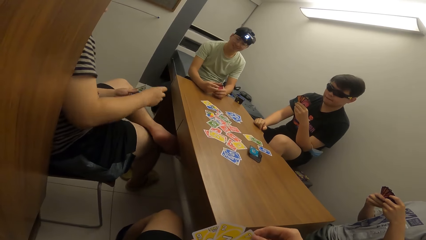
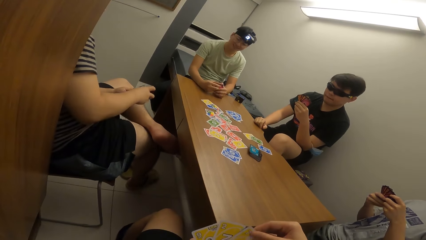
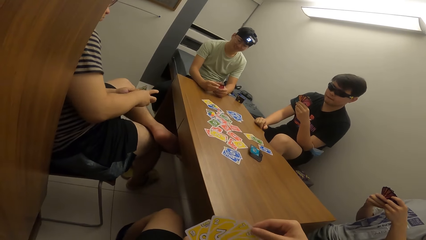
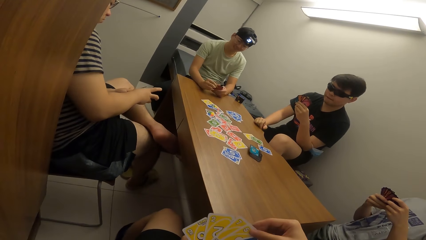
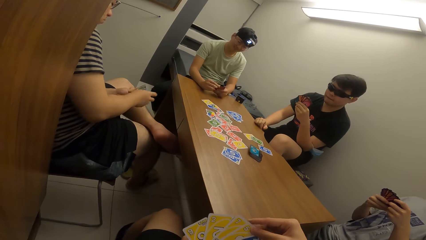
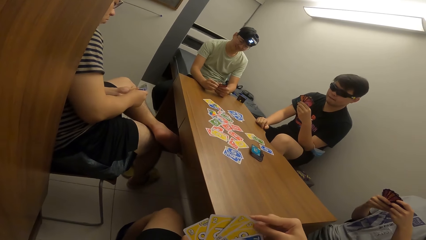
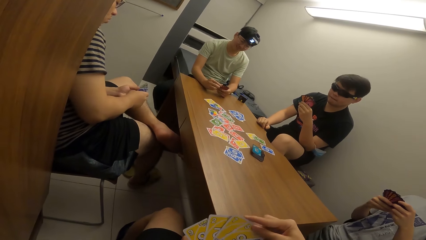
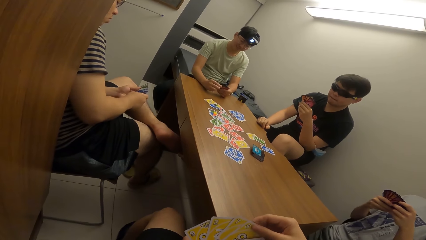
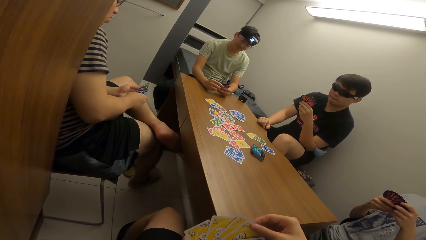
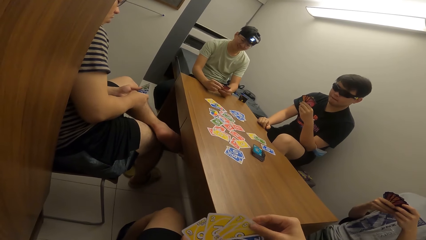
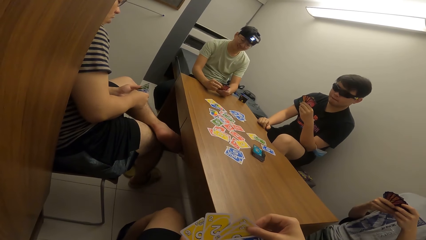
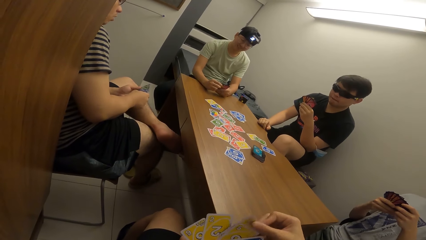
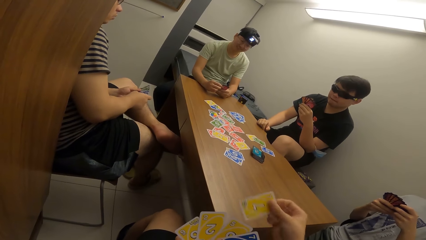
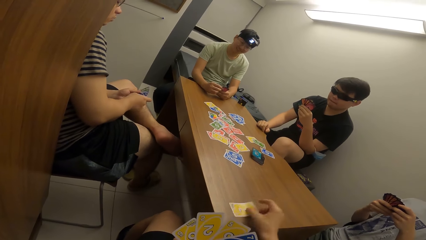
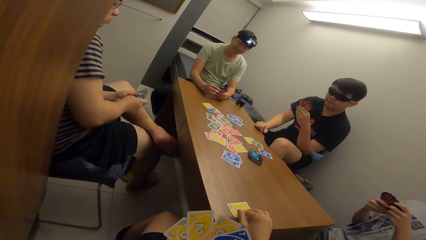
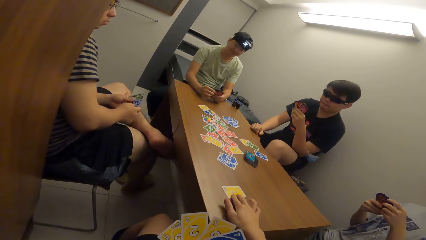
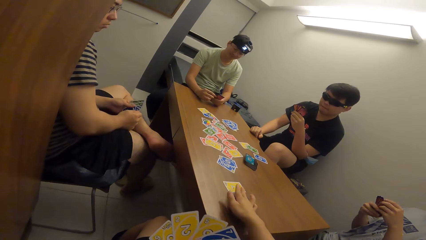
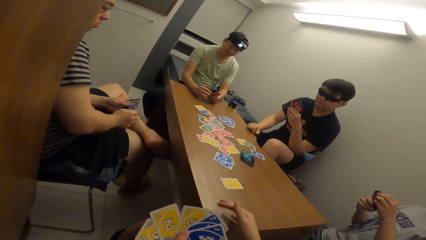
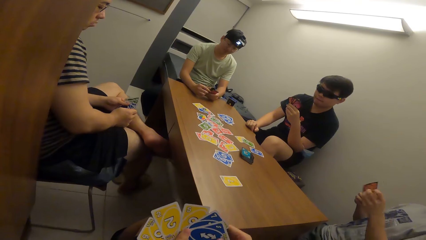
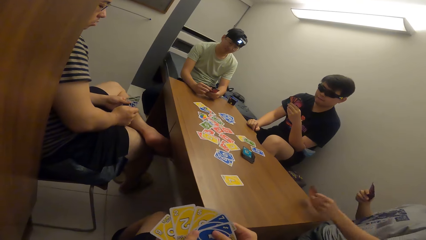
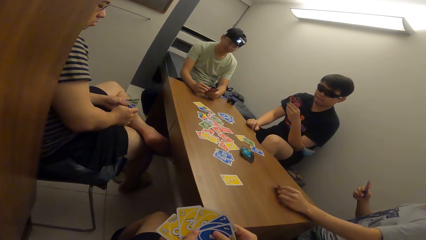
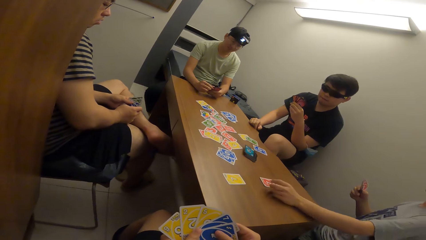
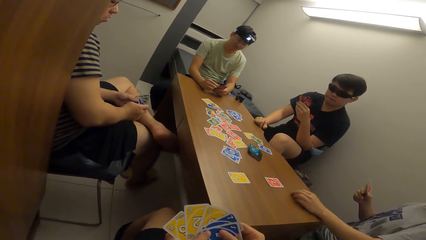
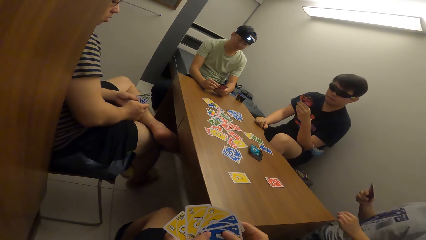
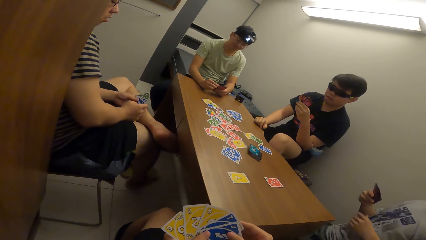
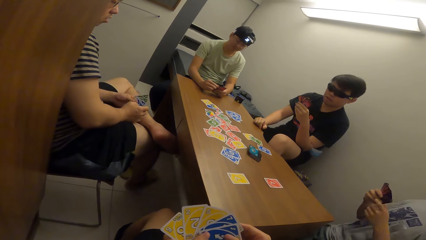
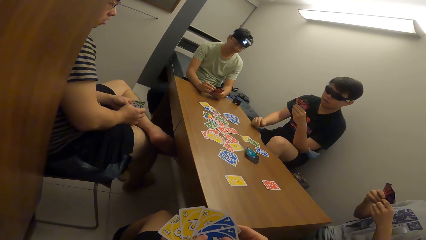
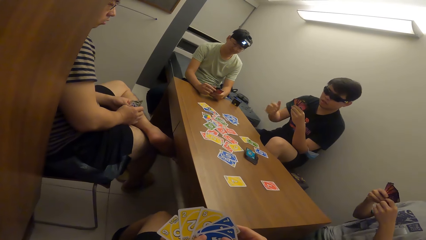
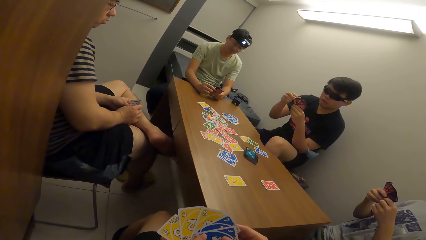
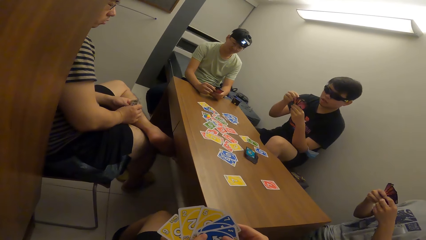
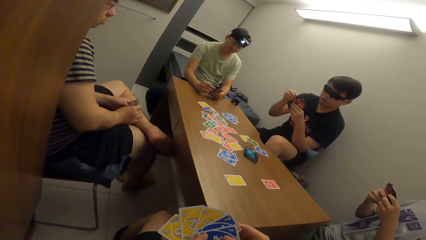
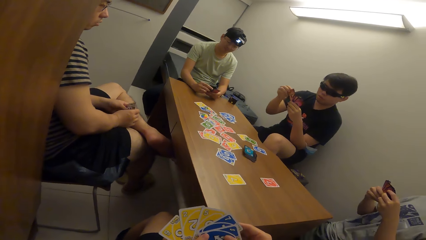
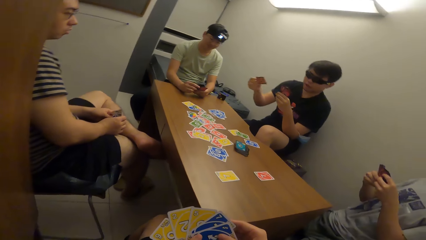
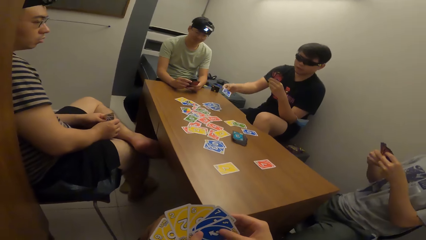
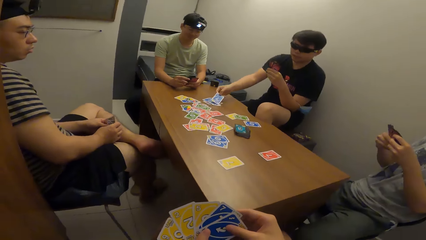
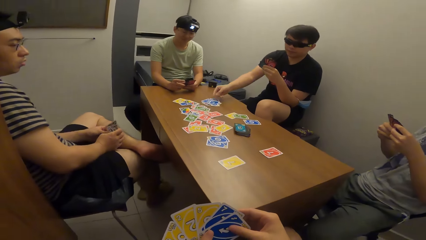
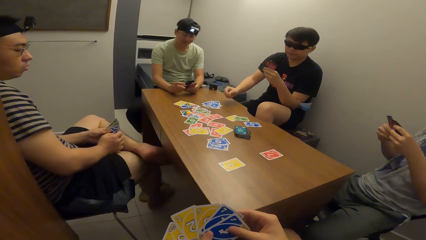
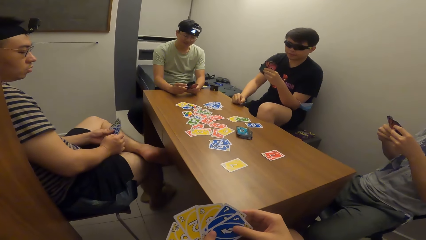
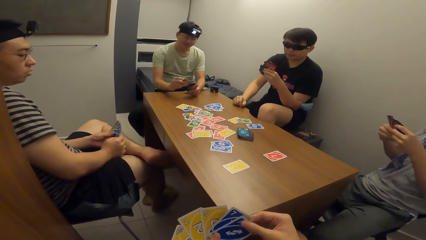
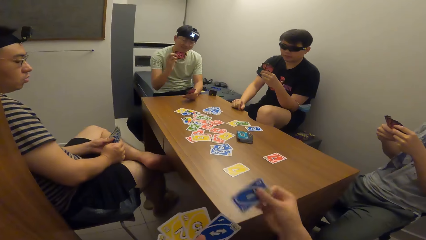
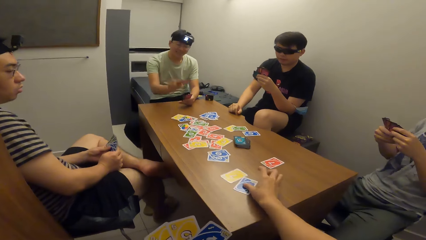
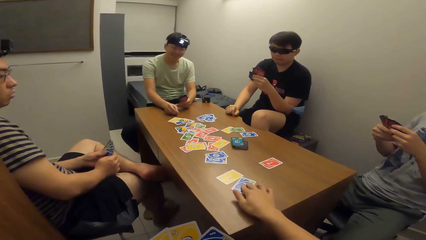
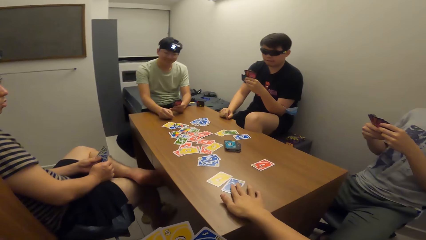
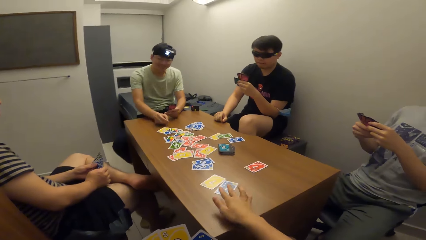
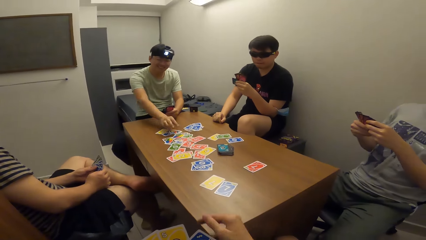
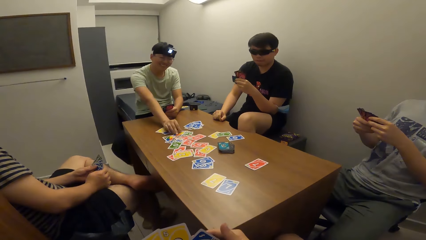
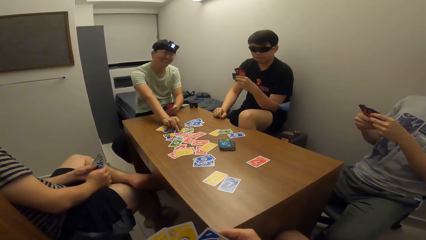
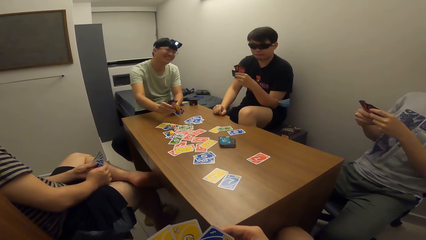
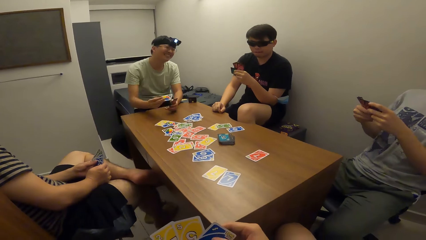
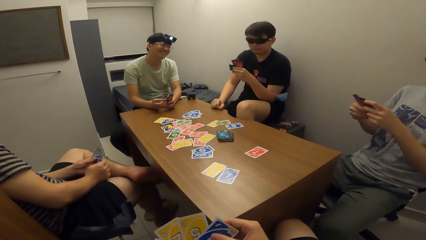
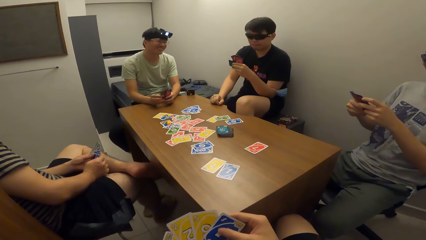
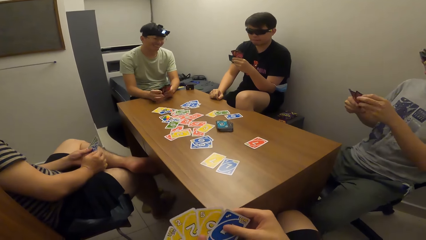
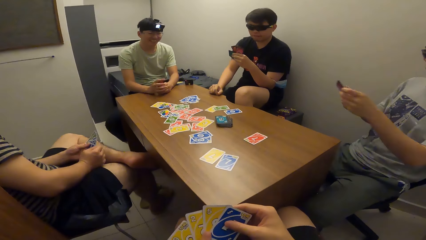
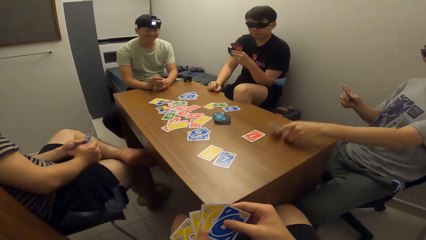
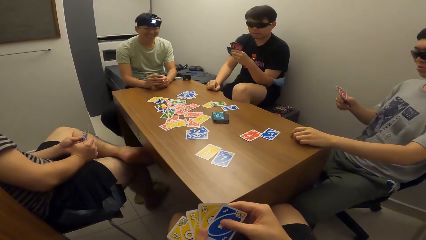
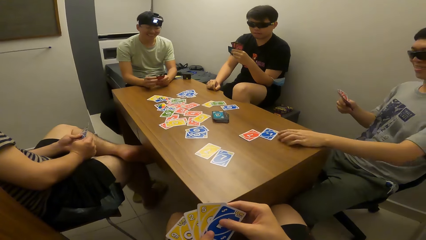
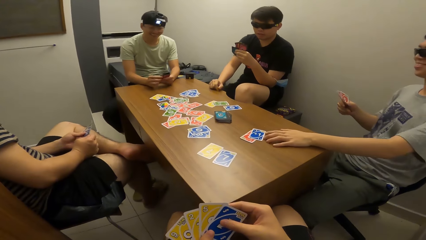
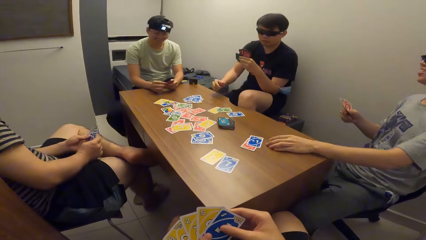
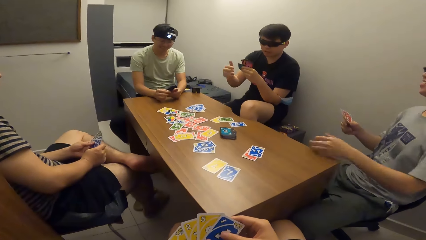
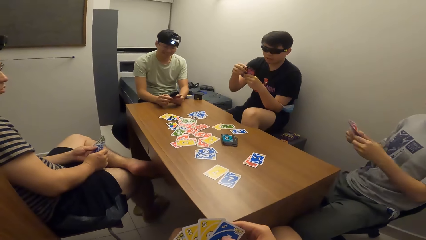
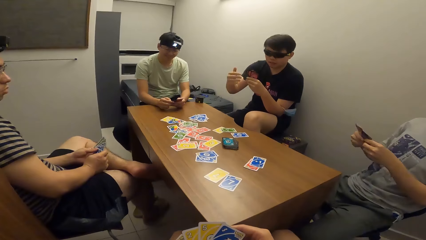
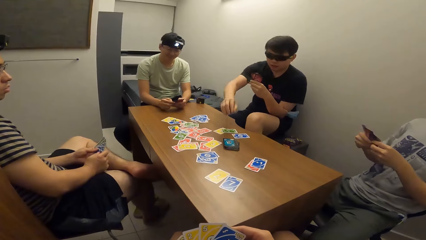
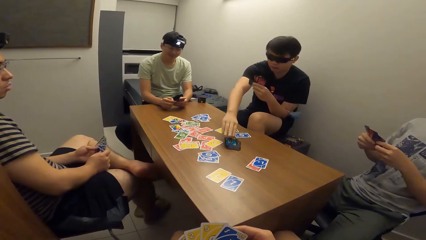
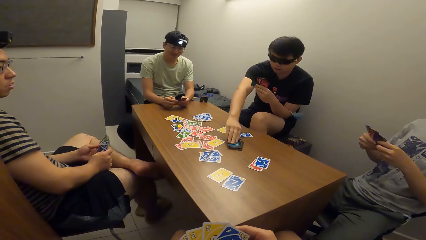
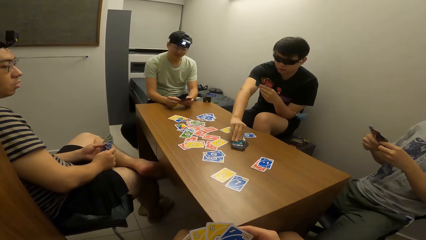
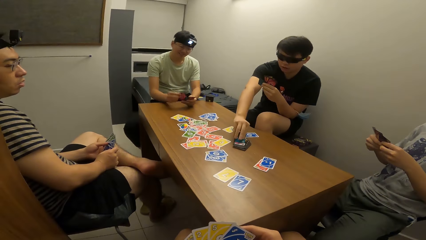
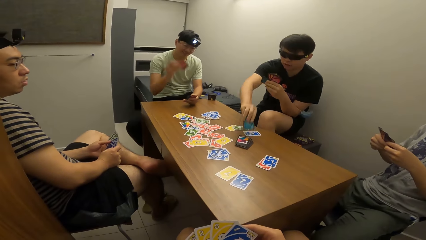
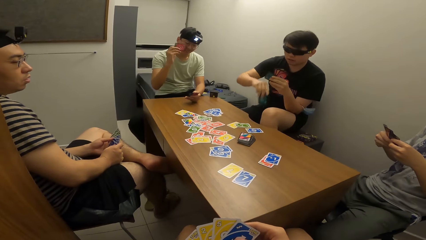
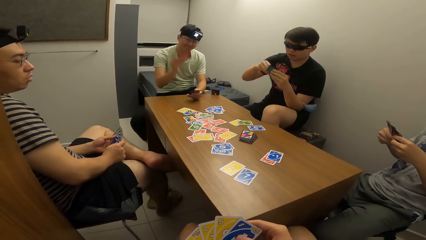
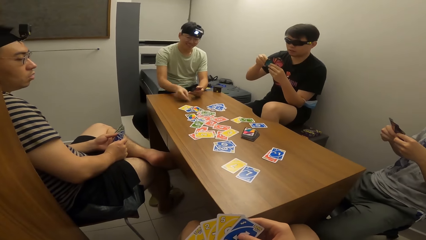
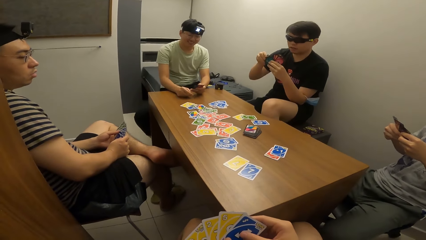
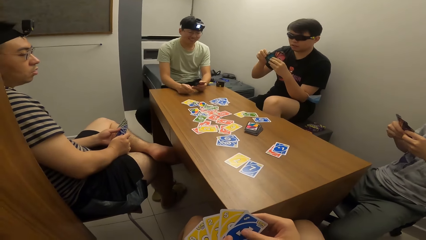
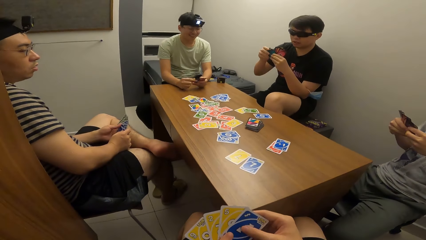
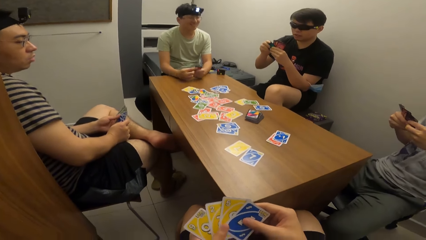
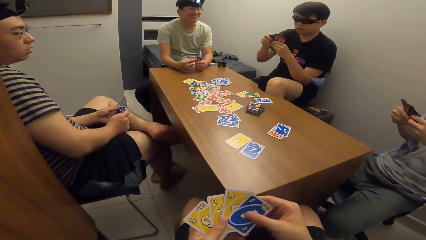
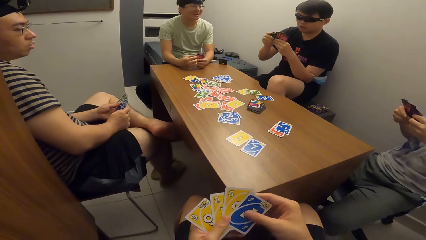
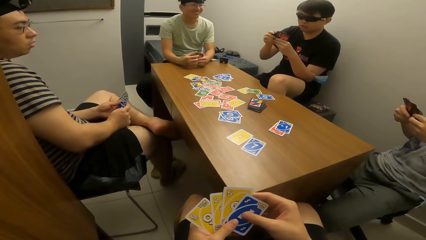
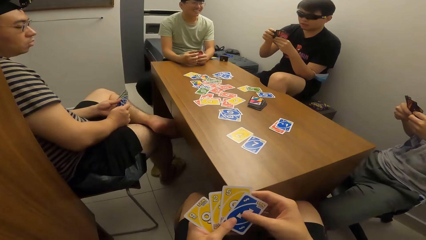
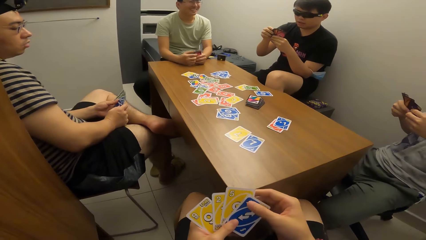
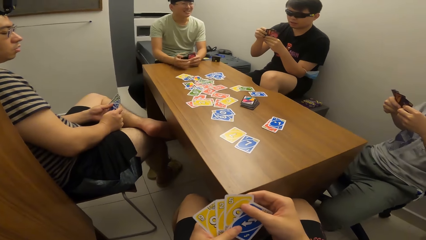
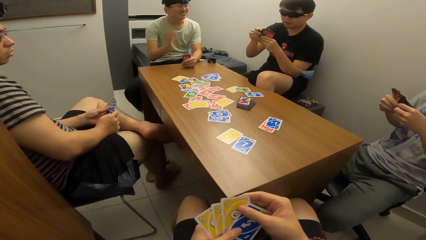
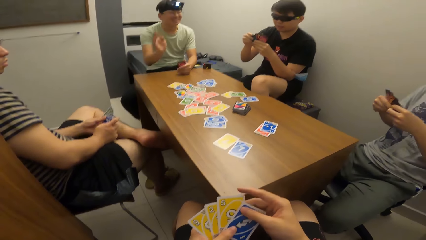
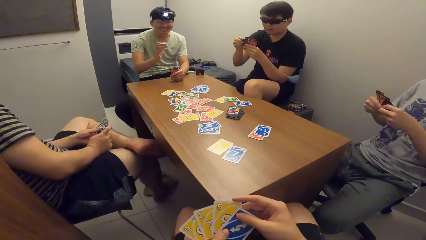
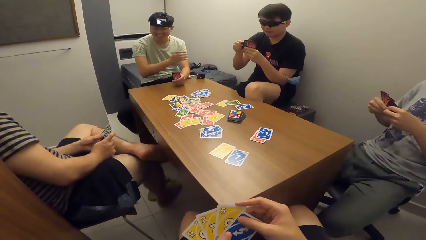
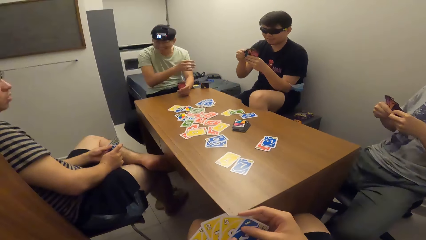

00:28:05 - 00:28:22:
The camera wearer drops the playing card on the table with his right hand and adjusts the playing card on the table with his right hand. A man drops the playing card on the table with his left hand. Another man drops the playing card on the table with his right hand. The camera wearer drops the playing card on the table with his right hand. A third man drops the playing card on the table with his right hand. The third man picks up the playing card on the table with his right hand. The first man drops the playing card on the table with his left hand. The second man picks a playing card from the table with his right hand. The third man drops the playing card on the table with his right hand.
